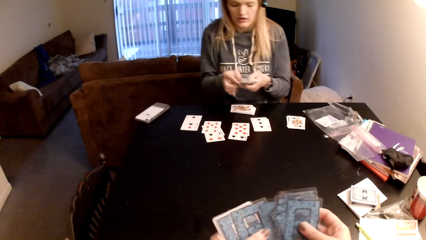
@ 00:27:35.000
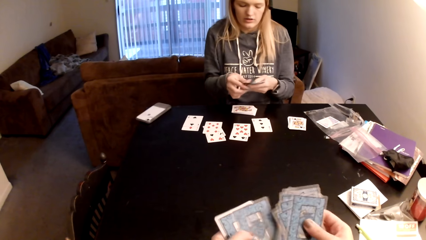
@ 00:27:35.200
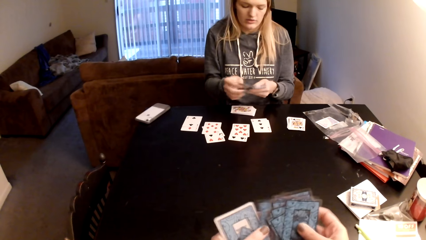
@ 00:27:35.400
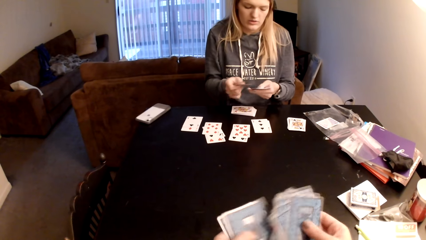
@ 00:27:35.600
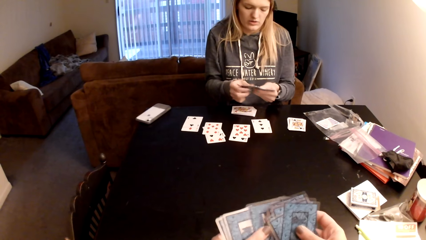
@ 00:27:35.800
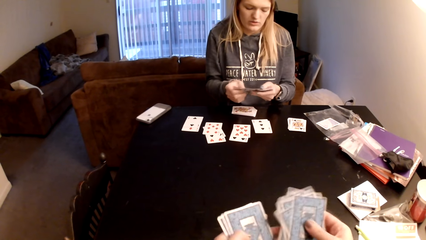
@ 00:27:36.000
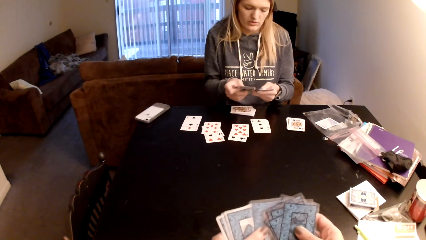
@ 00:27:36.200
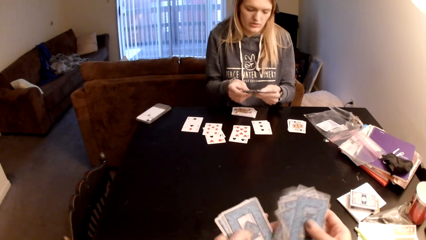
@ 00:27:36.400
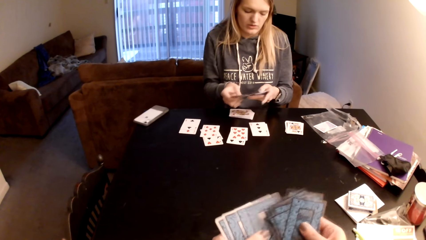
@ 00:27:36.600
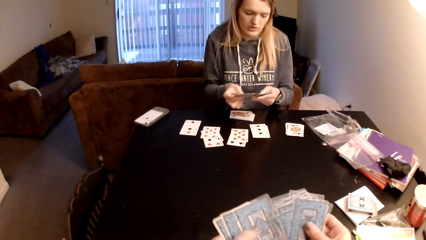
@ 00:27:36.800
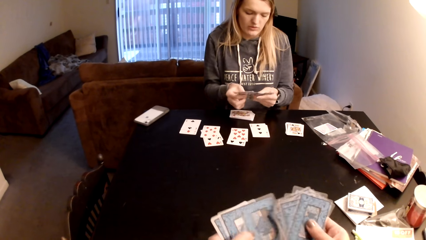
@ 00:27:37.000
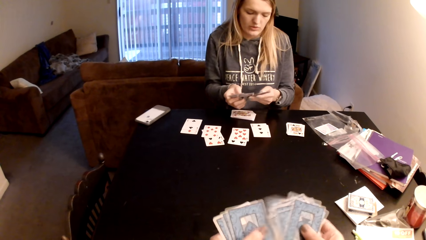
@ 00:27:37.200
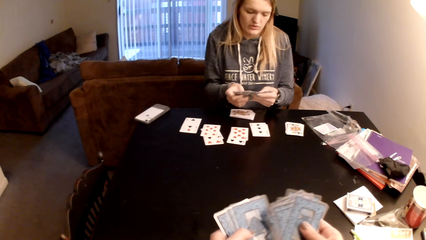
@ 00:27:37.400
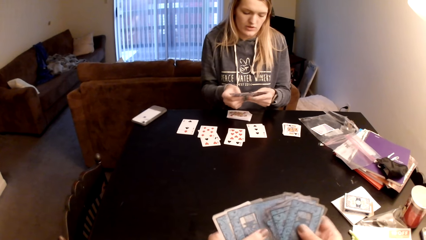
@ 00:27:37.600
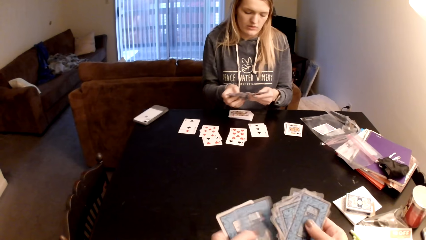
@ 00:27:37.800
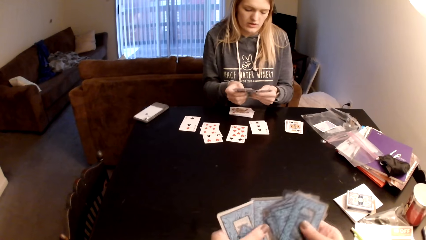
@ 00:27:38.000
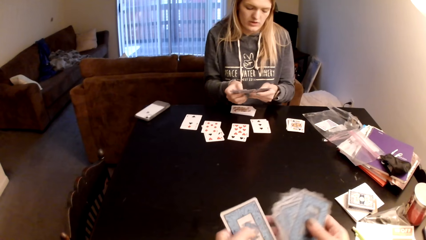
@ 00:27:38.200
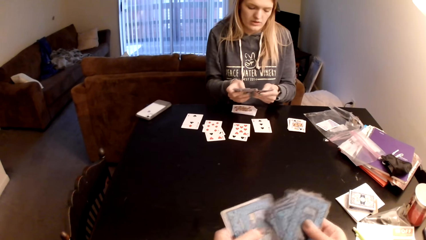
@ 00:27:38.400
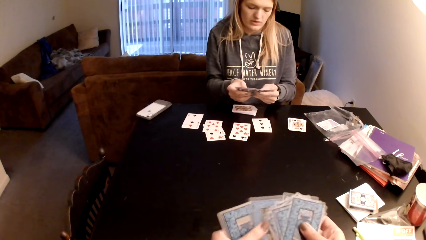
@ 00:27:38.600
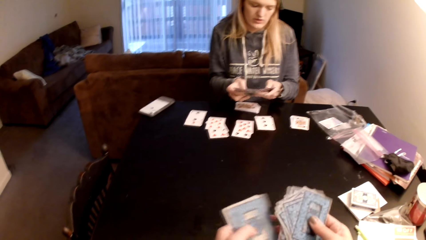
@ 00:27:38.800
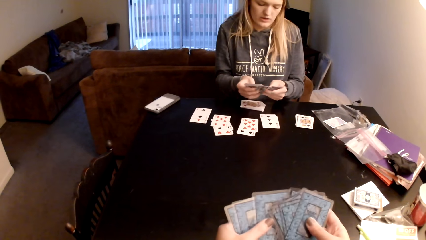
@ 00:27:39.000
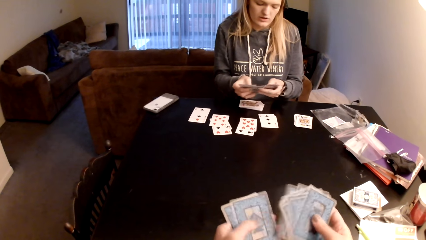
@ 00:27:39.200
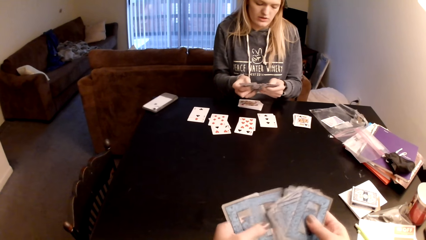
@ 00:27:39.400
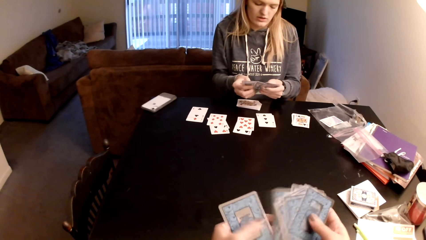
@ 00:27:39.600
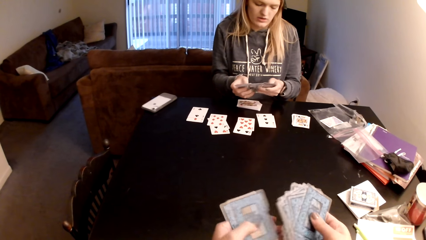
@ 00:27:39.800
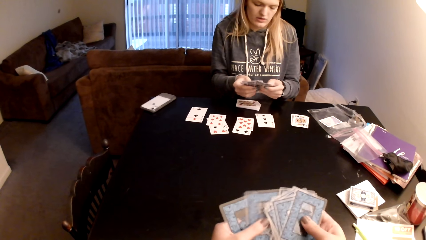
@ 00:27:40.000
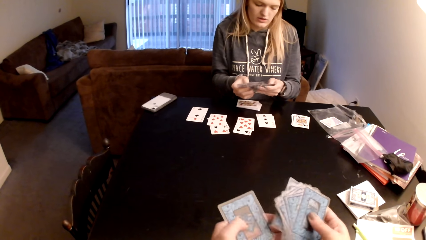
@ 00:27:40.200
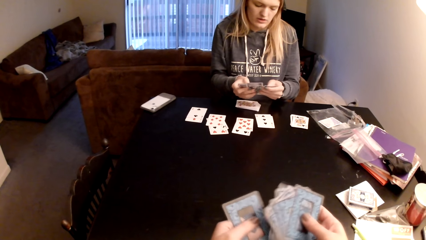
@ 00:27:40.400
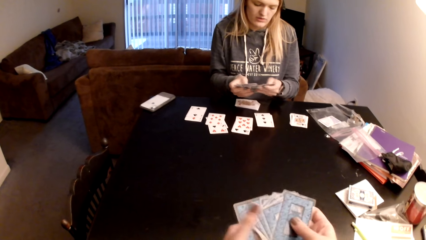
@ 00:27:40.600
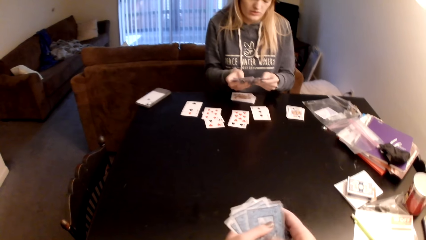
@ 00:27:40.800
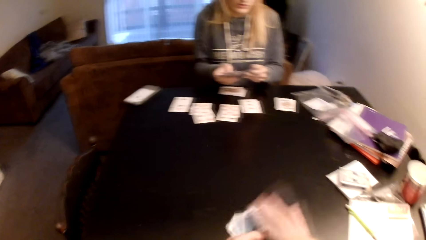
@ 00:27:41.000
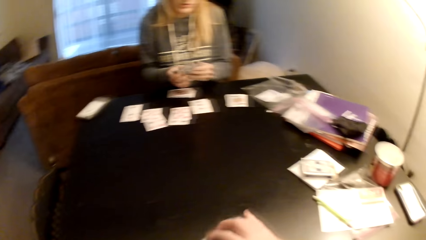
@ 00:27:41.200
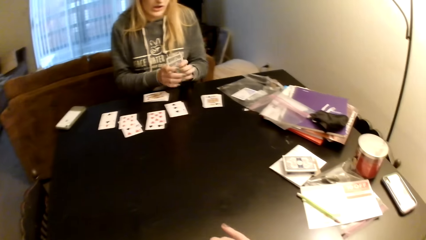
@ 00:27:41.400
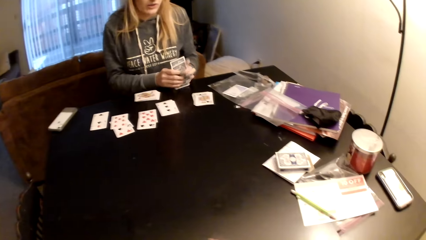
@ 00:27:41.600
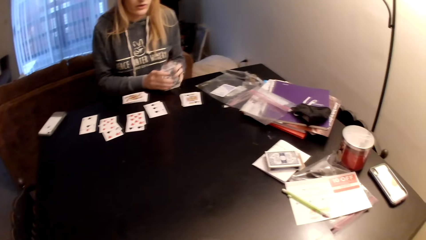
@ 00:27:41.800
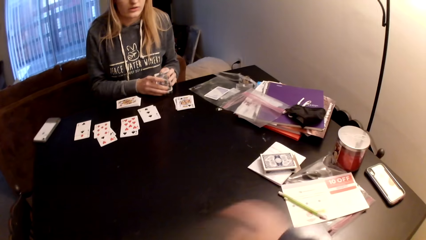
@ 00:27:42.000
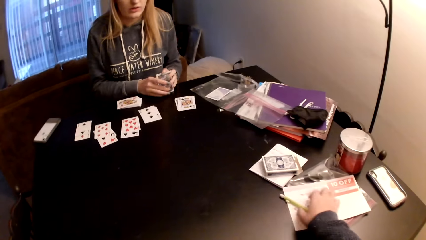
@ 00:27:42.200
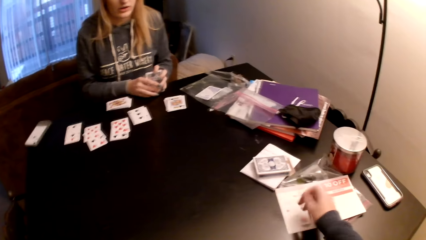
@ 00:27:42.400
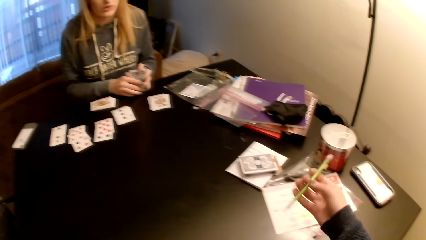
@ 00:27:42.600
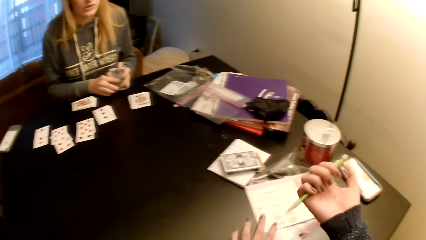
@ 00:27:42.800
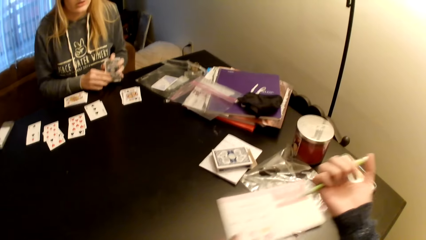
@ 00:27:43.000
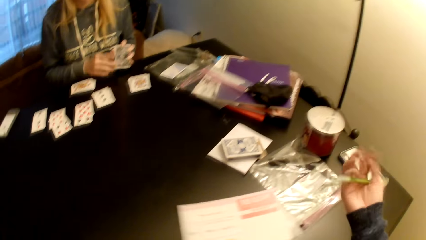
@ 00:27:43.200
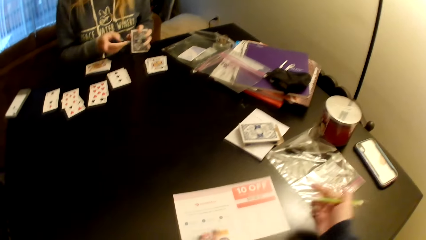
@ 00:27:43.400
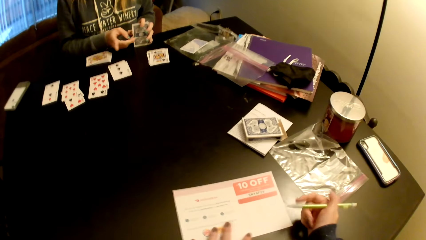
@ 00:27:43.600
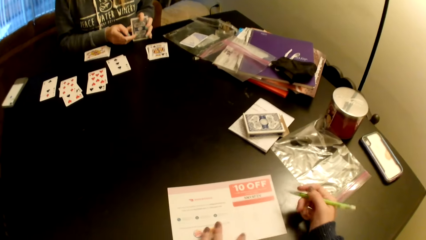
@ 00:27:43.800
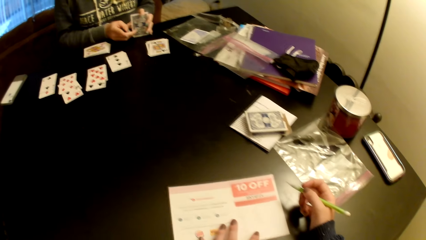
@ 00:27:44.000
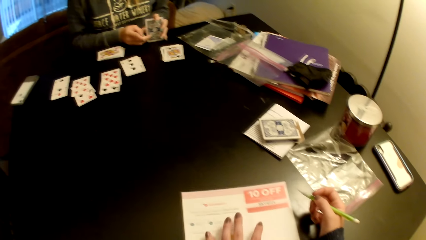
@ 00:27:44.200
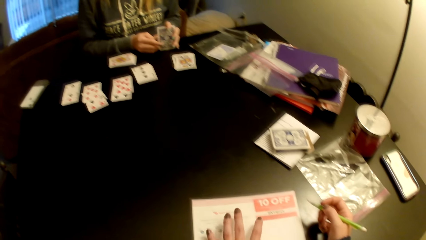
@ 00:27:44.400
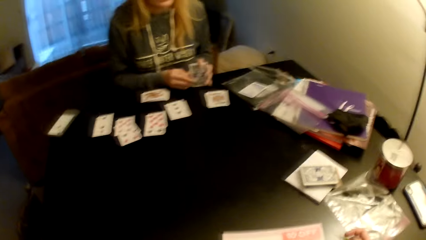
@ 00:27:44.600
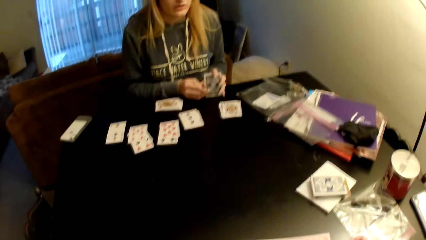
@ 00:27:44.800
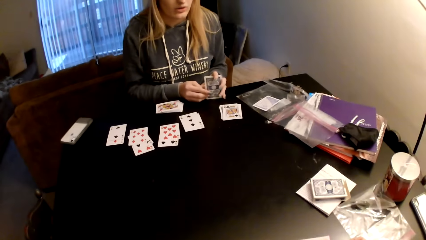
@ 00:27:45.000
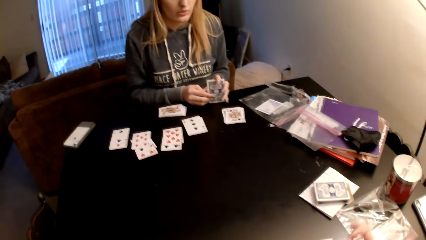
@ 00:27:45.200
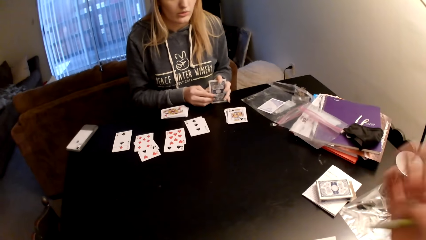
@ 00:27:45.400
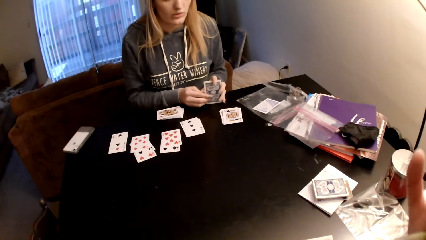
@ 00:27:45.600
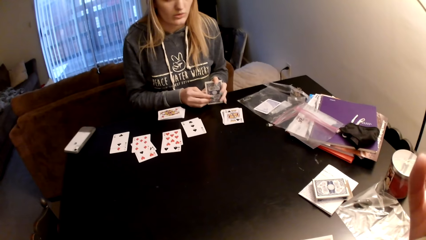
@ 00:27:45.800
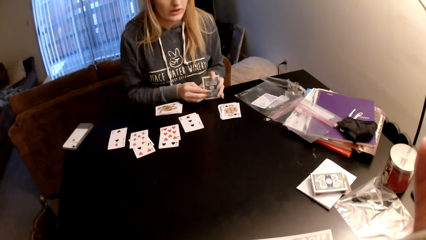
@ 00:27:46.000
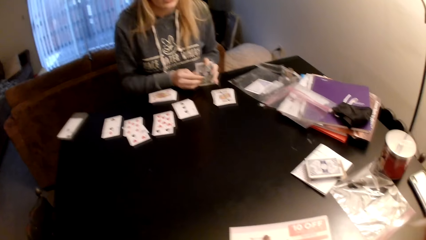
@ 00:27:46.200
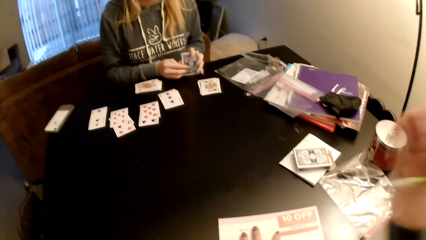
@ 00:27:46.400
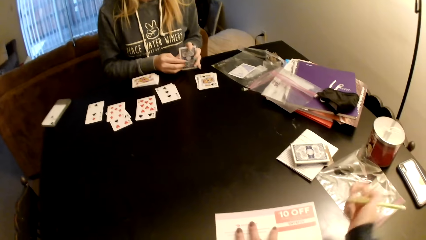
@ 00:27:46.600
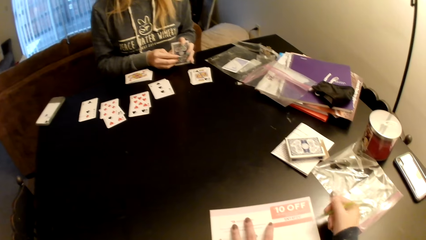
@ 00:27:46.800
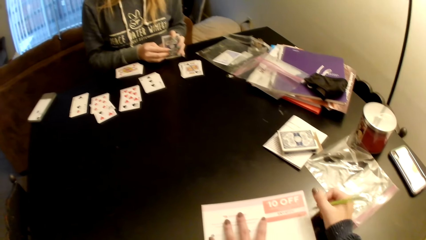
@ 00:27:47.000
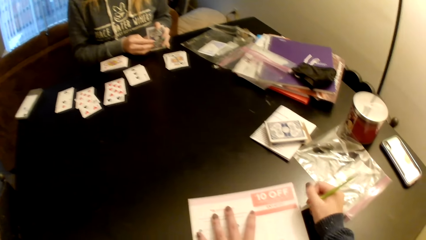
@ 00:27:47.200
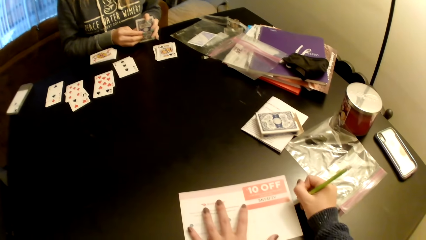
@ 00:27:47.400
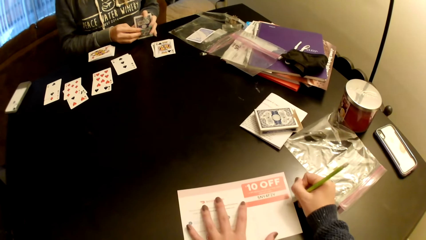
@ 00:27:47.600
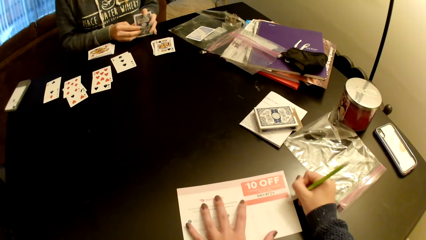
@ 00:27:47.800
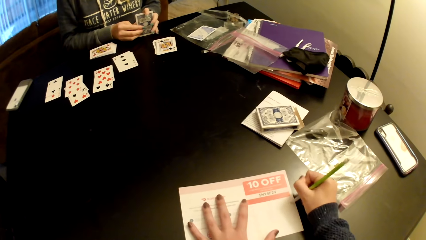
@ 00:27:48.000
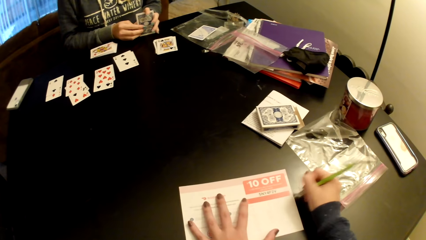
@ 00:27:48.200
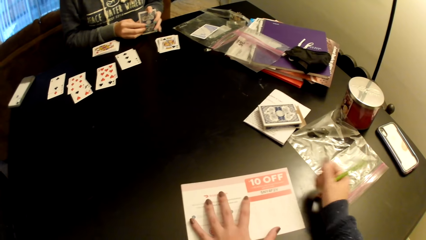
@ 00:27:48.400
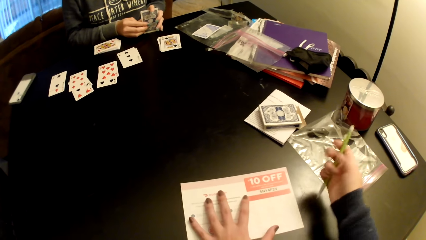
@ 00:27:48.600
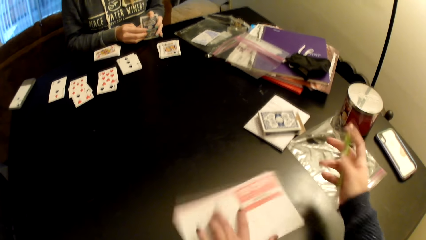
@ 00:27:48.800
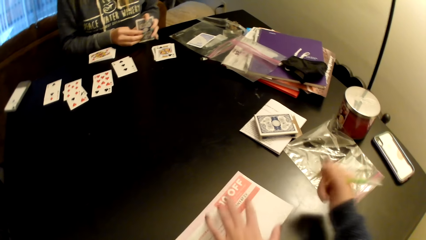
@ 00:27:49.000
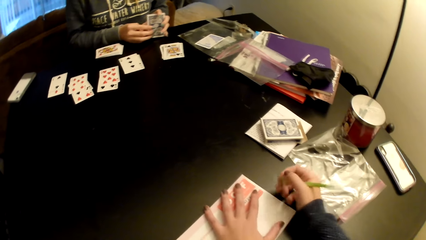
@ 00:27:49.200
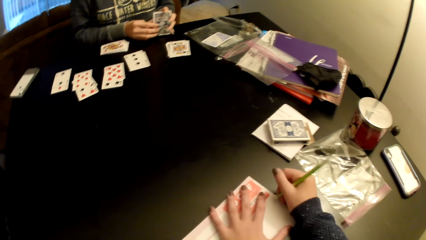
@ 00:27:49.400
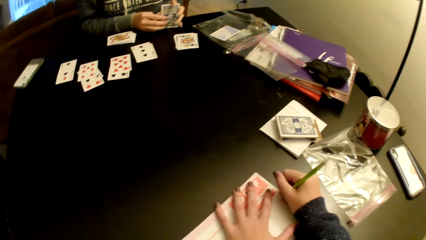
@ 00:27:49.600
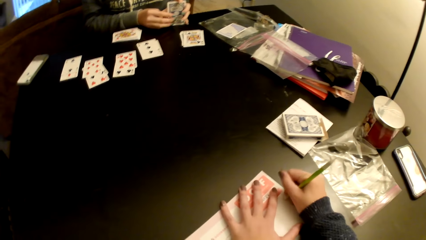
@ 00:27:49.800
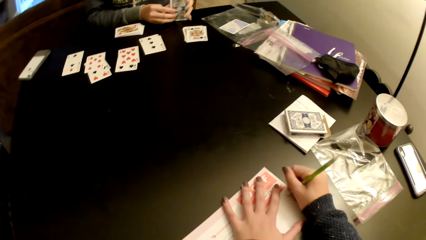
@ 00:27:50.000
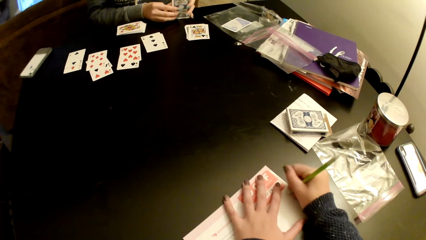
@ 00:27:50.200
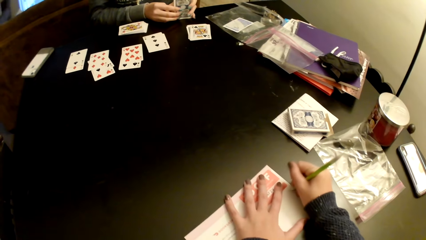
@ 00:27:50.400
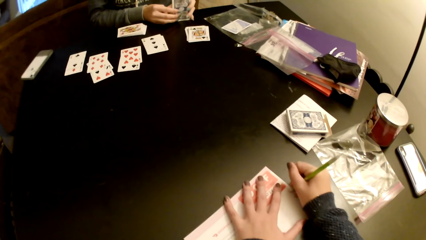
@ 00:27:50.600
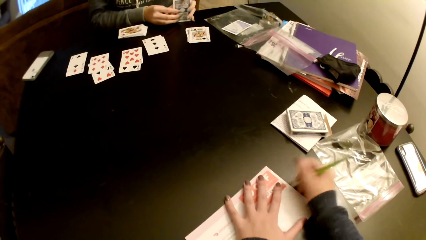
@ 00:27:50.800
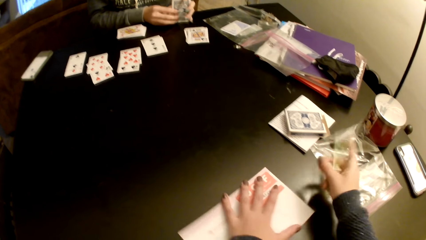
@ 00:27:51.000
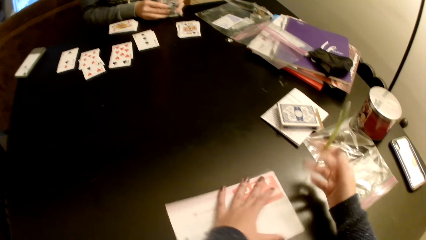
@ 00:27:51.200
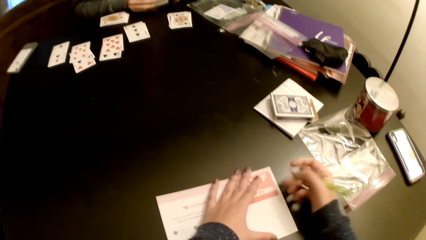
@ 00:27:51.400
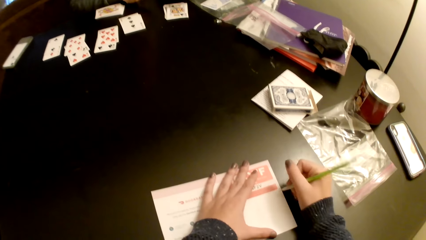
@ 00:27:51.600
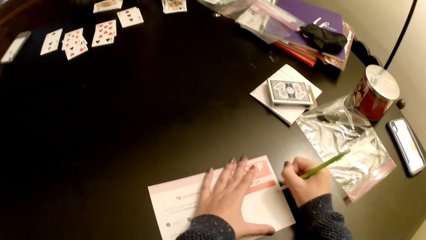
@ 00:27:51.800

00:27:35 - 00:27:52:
A lady sorts cards with her hands, counts cards, and adjusts cards on a table. The camera wearer adjusts the cards. She puts down cards on the table and picks up a pen or pencil from the table. The lady holds cards. The camera wearer drags a piece of paper on the table. She writes on the paper with the pen, lifts up her hand, and adjusts the camera. She writes on the paper with the pen. She rubs the writings.
